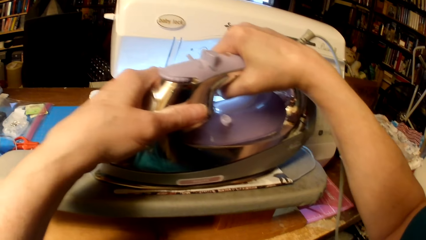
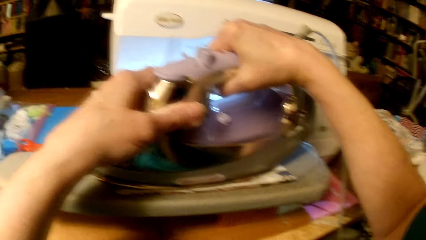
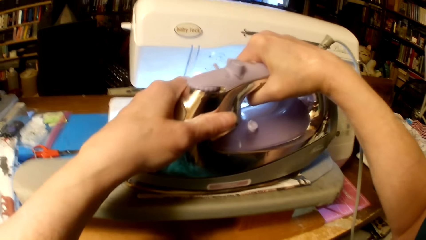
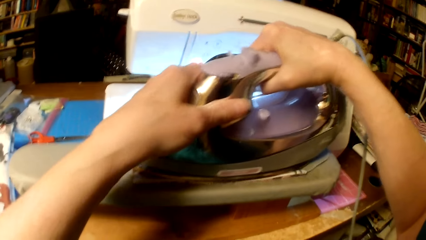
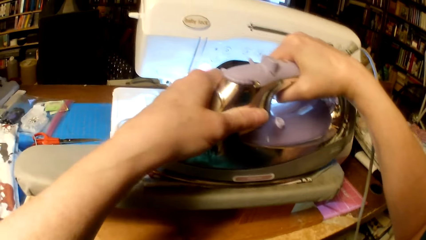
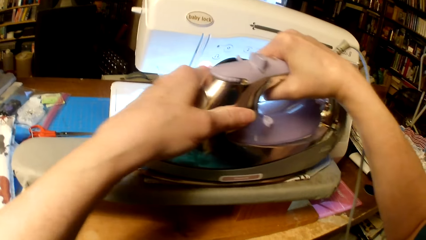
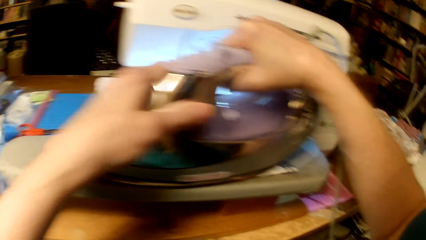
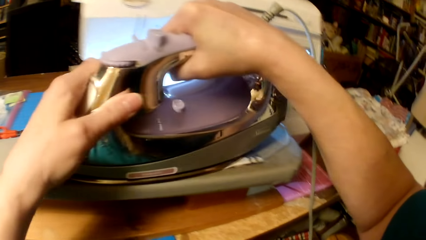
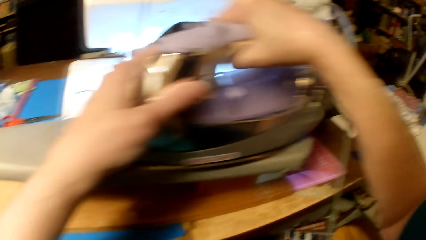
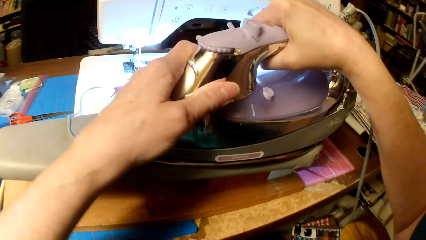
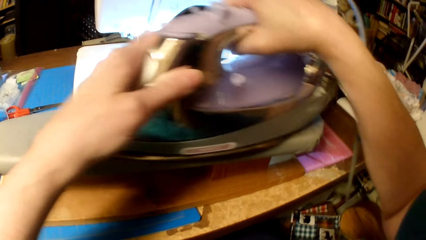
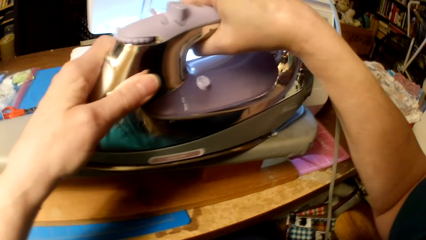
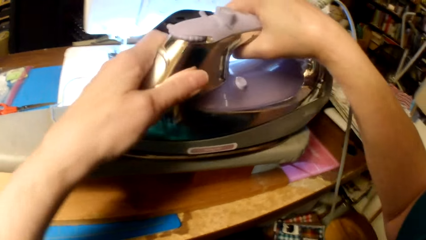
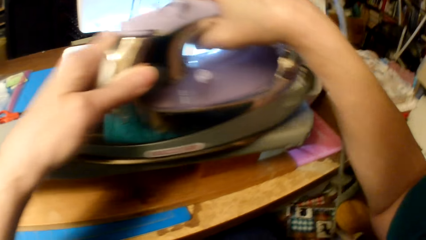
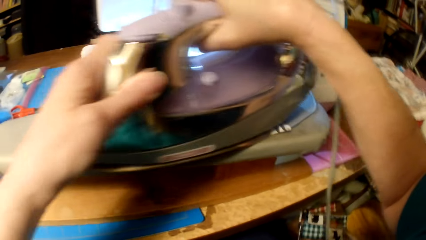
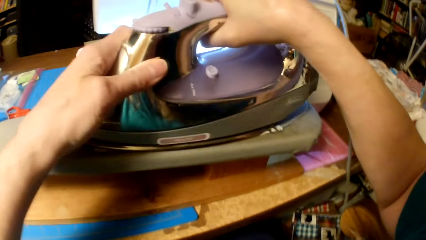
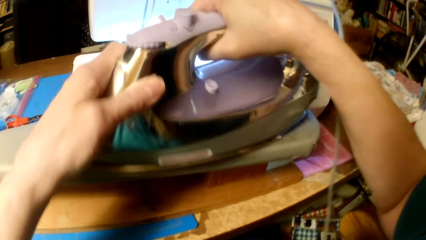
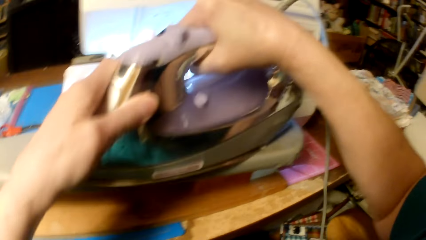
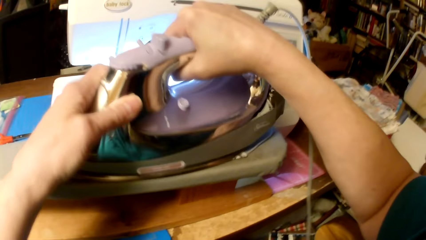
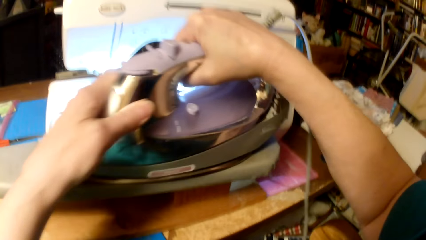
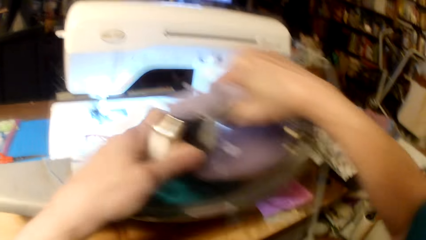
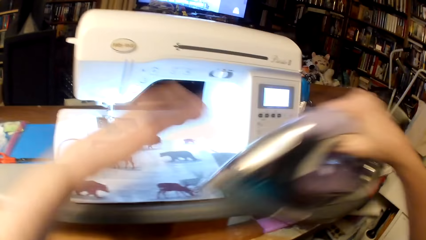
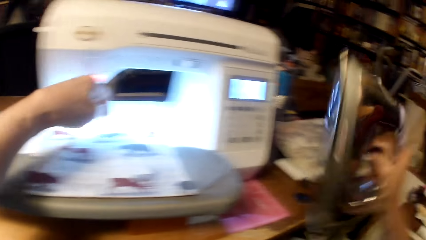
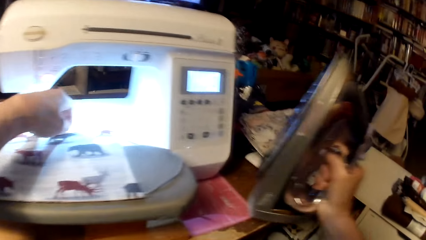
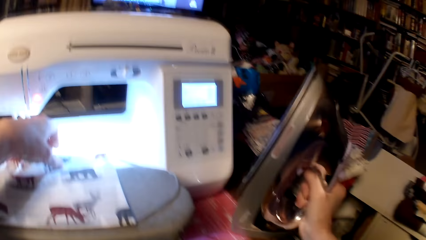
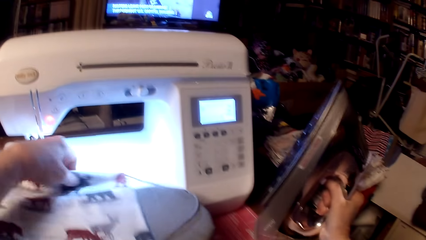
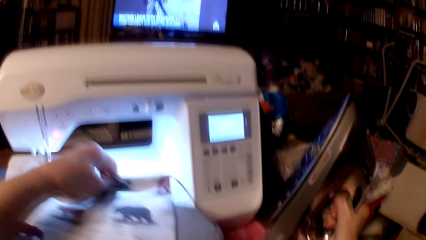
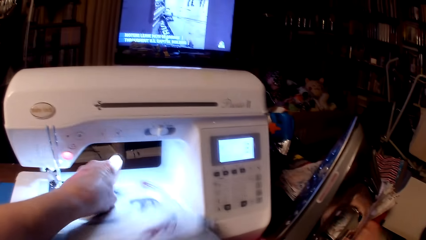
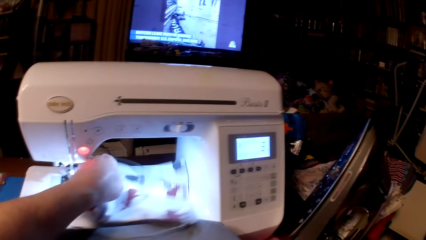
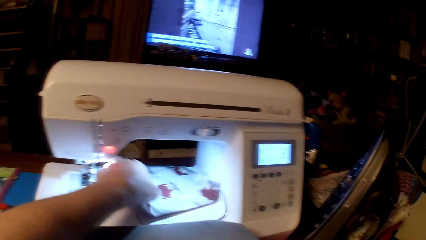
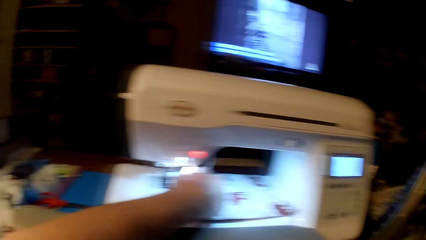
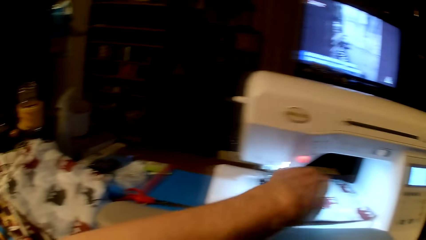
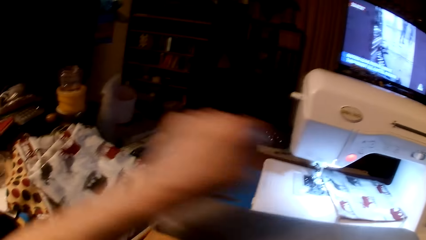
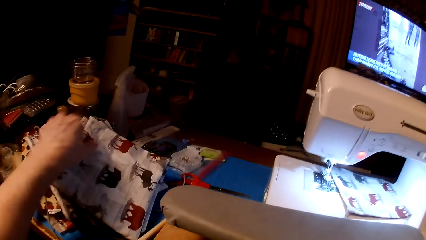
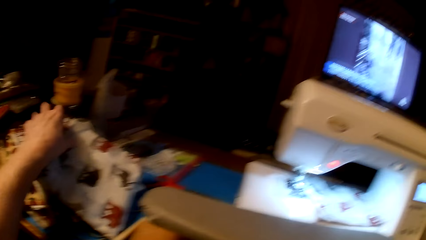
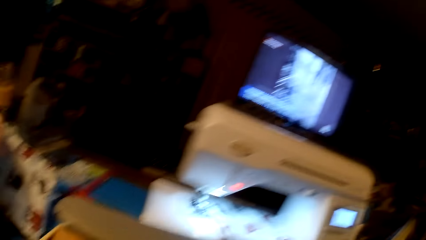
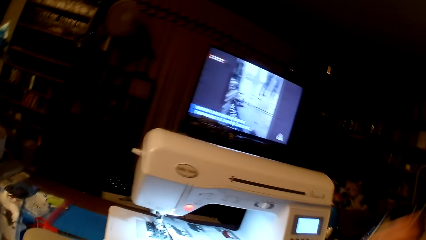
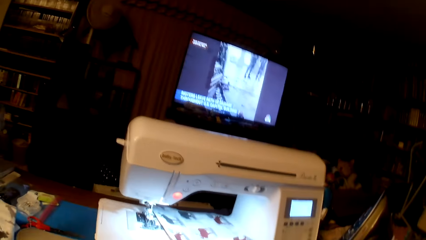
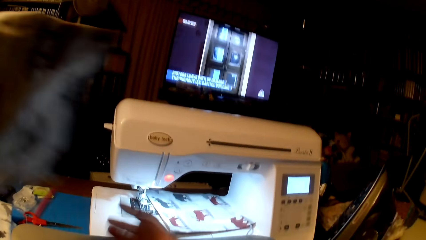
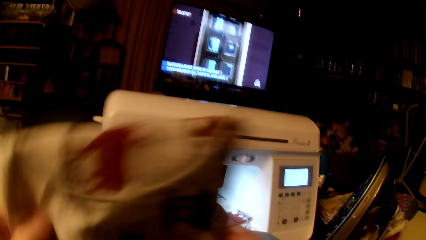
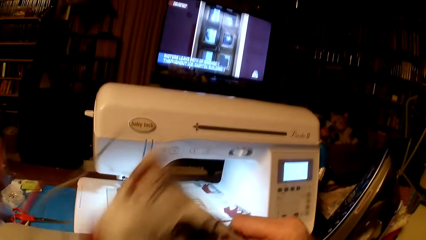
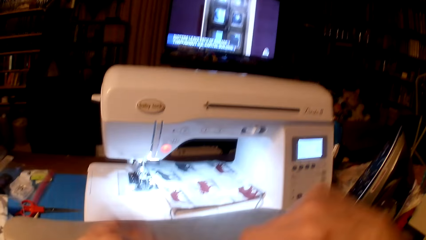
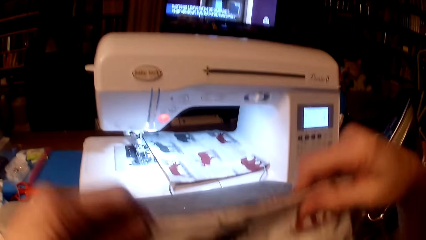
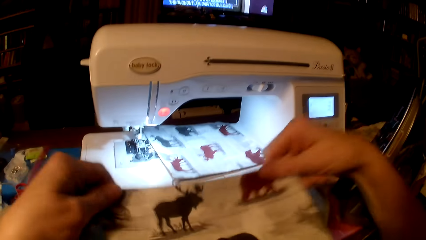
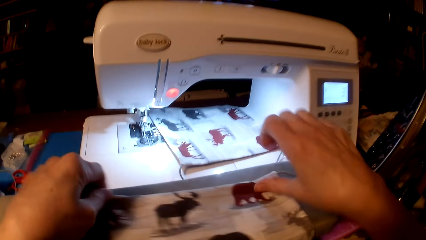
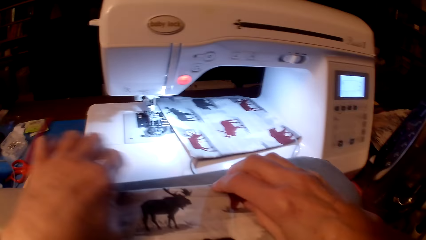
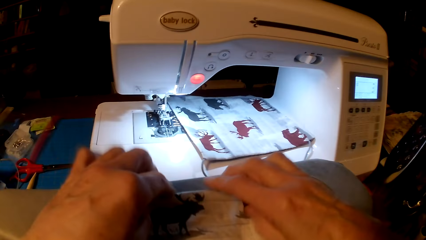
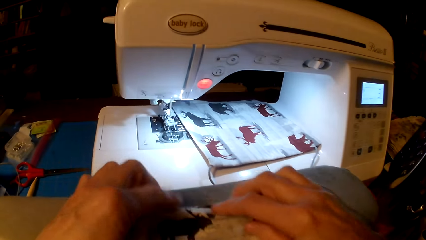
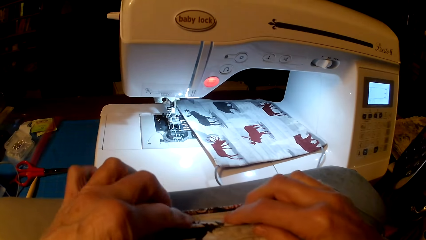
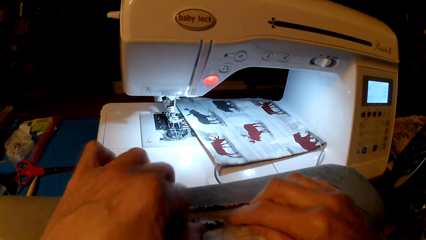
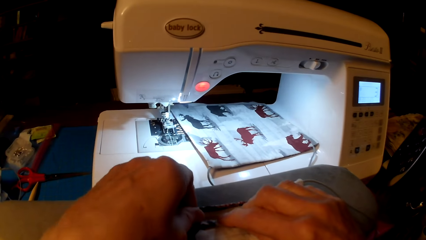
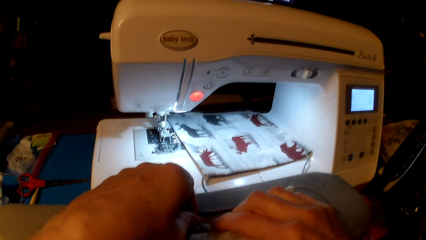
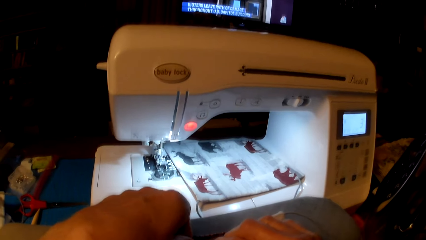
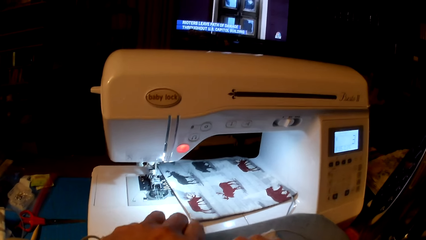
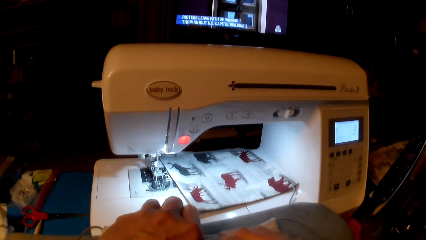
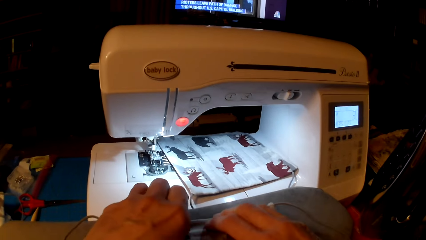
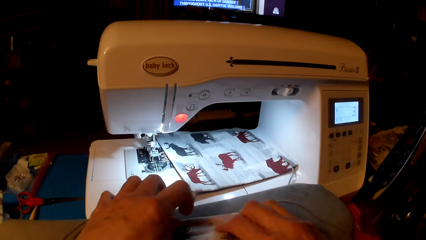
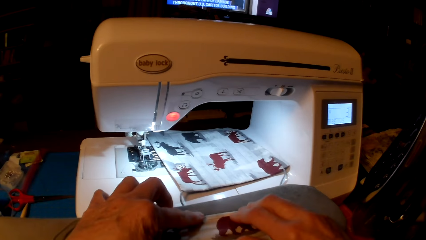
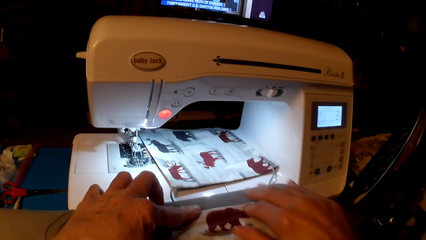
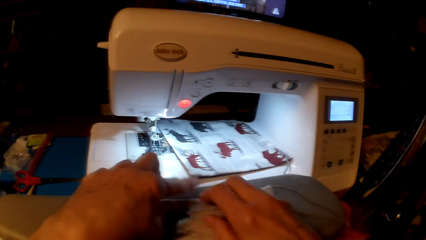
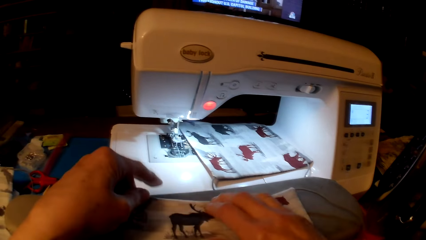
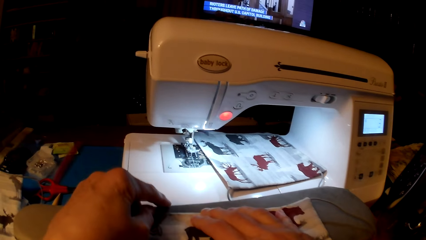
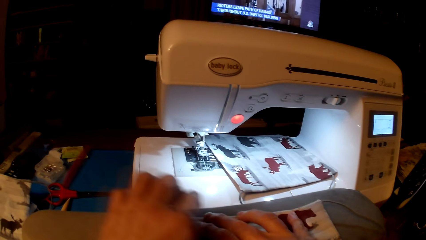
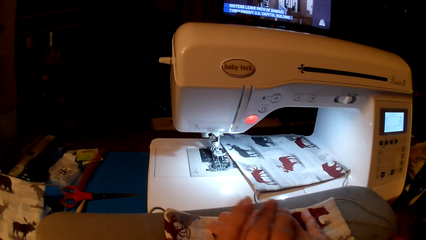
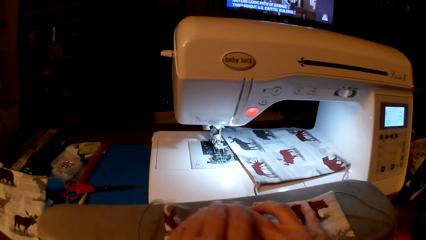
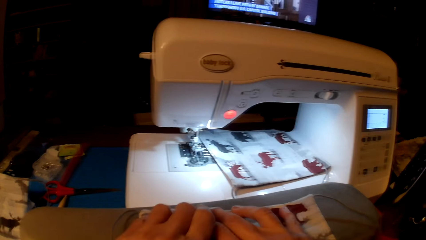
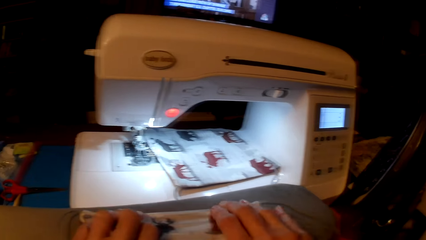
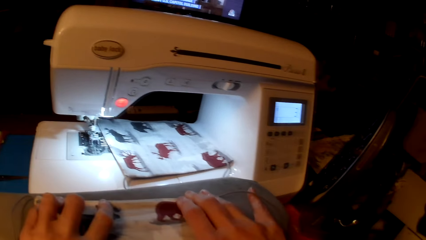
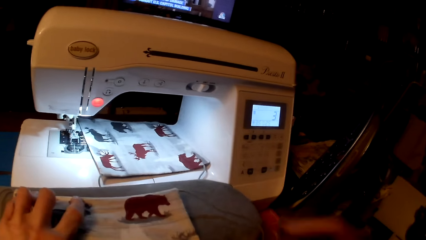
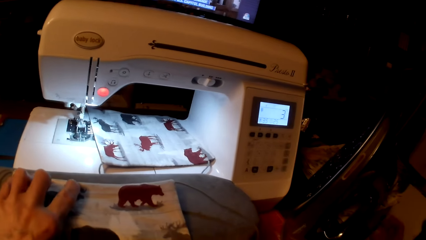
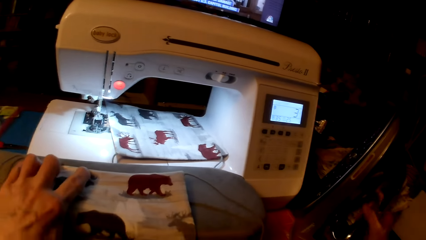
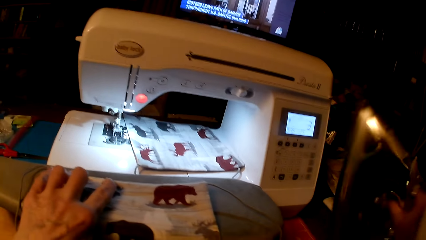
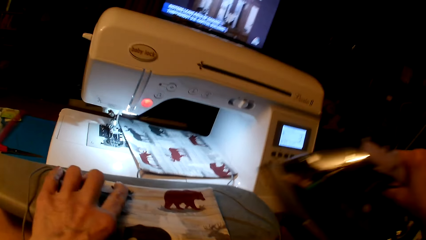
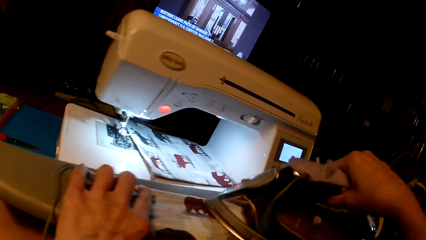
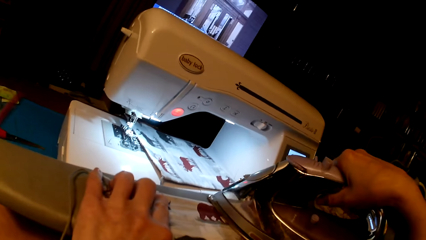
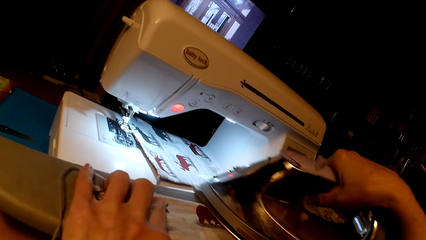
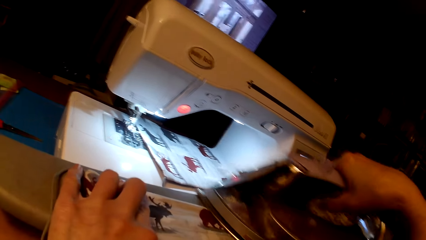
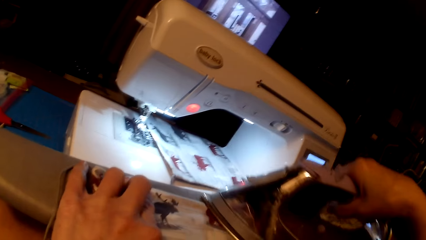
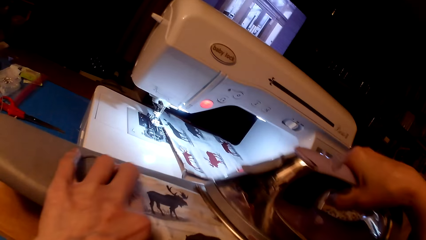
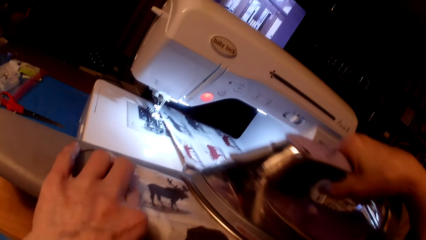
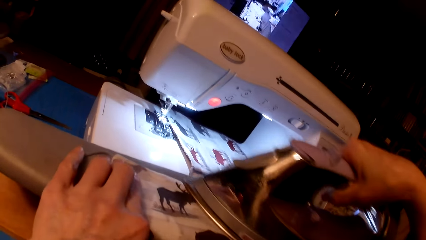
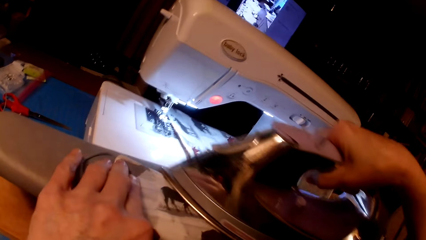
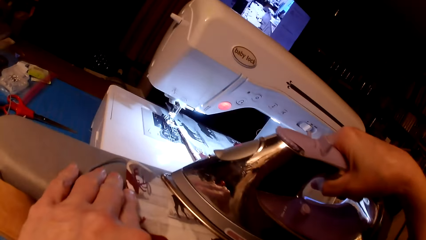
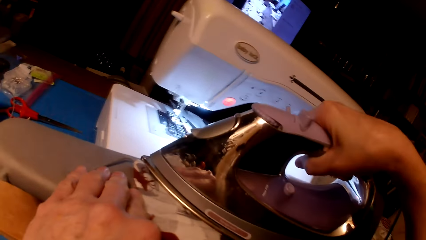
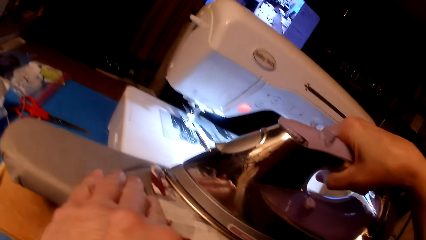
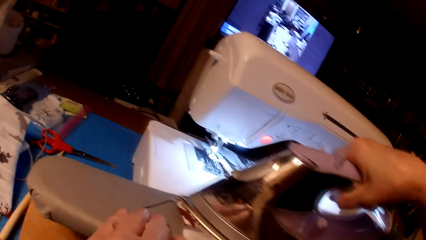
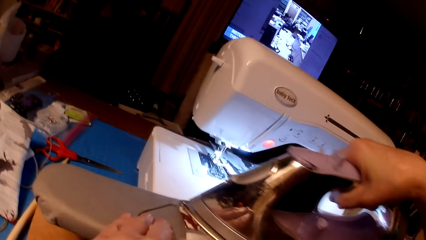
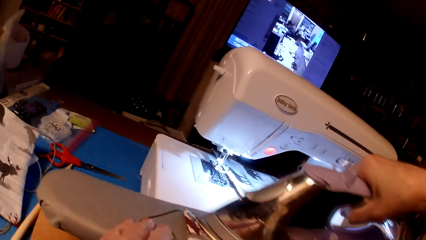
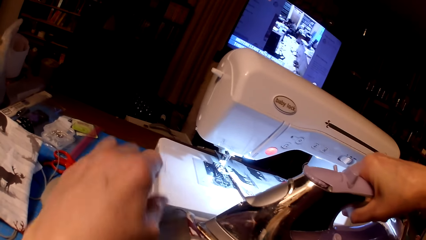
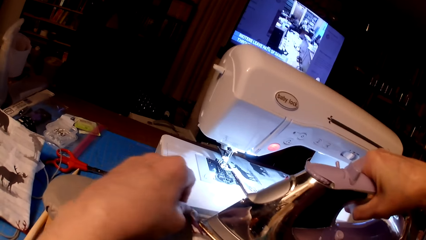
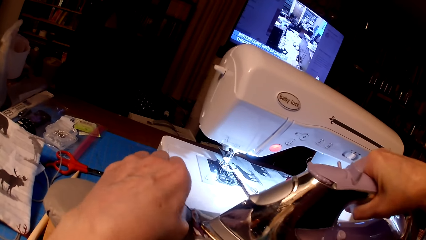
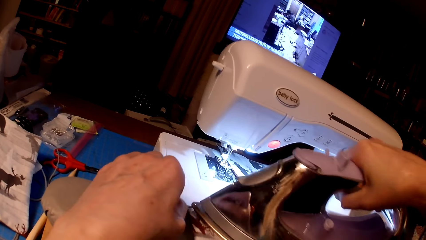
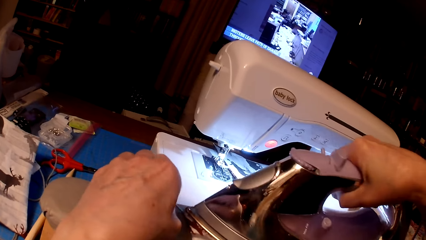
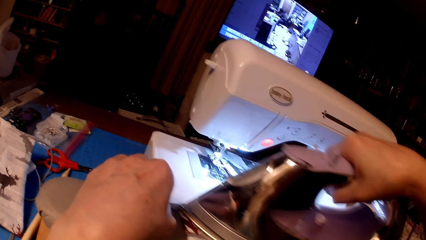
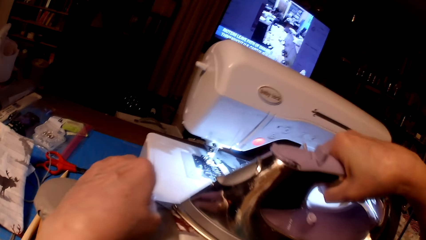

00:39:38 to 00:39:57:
The camera wearer puts the iron box on the box. They move the throw pillow cushion to the sewing machine, set up the electric iron, pick the throw pillow cushion, place the cushion on the iron board, straighten the throw pillow cushion, pick the electric iron and iron the throw pillow cushion.
